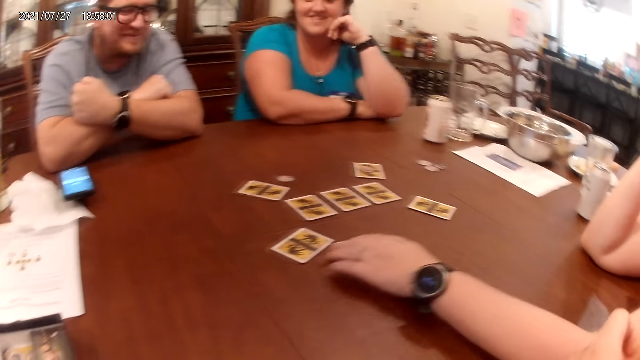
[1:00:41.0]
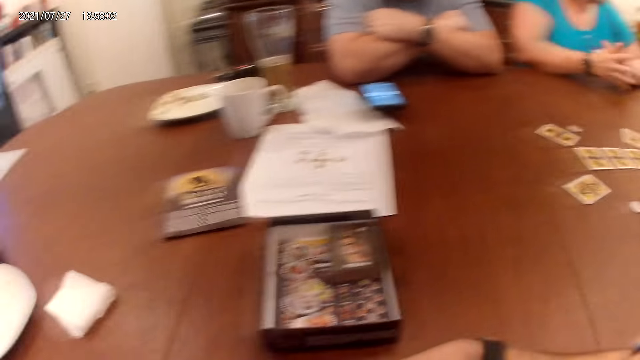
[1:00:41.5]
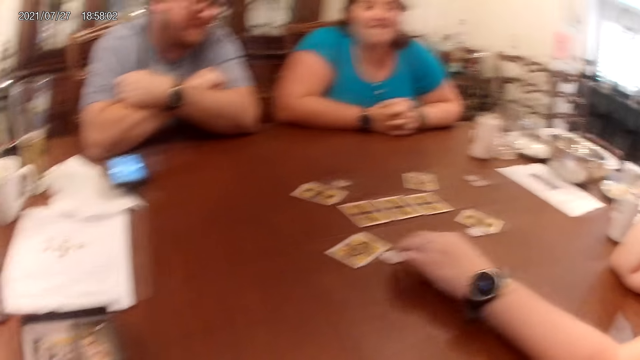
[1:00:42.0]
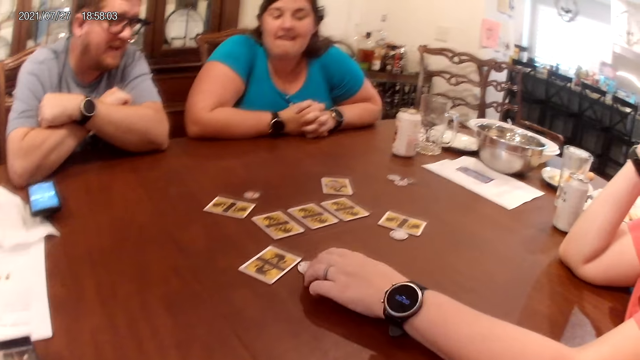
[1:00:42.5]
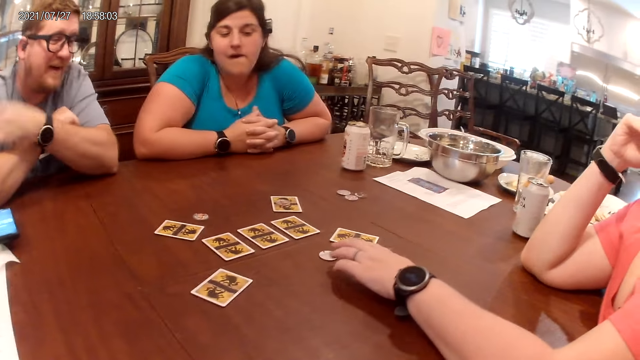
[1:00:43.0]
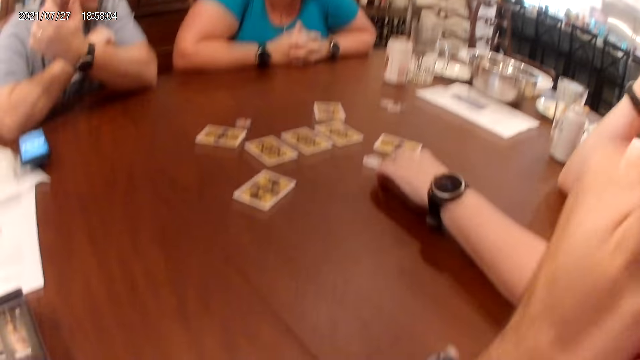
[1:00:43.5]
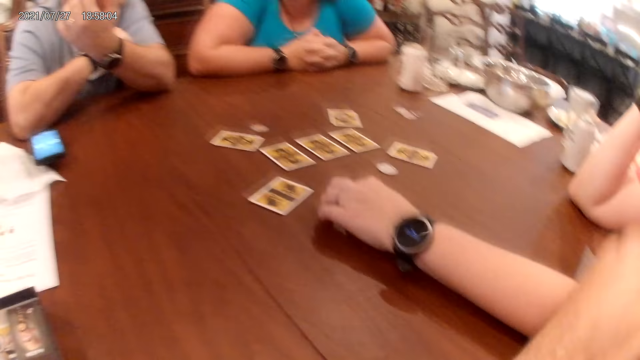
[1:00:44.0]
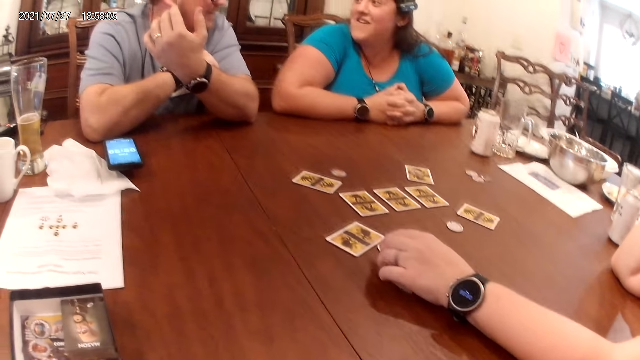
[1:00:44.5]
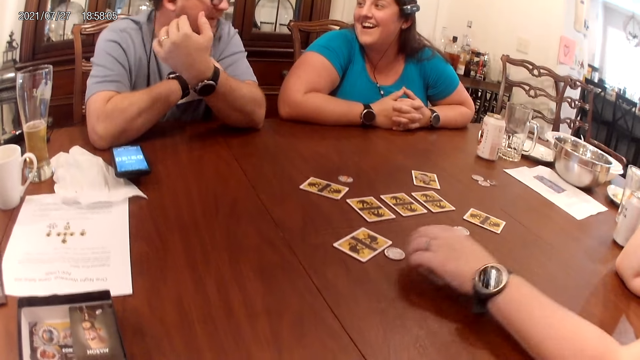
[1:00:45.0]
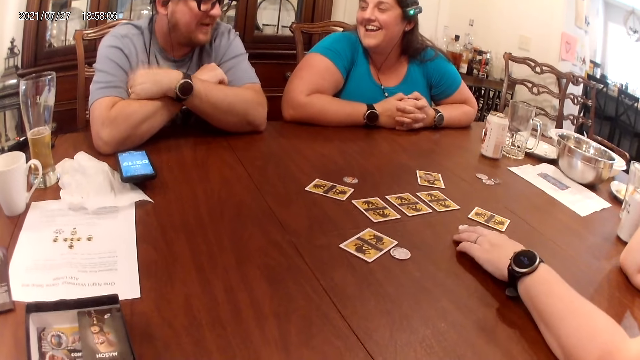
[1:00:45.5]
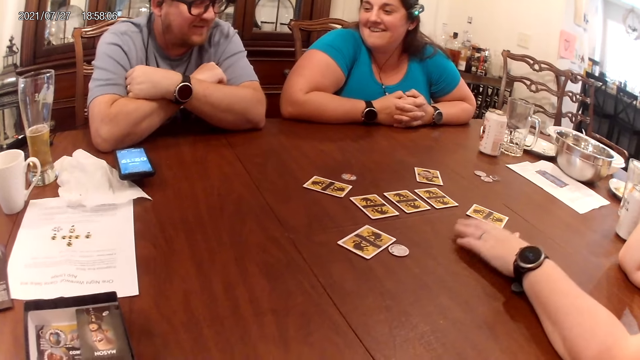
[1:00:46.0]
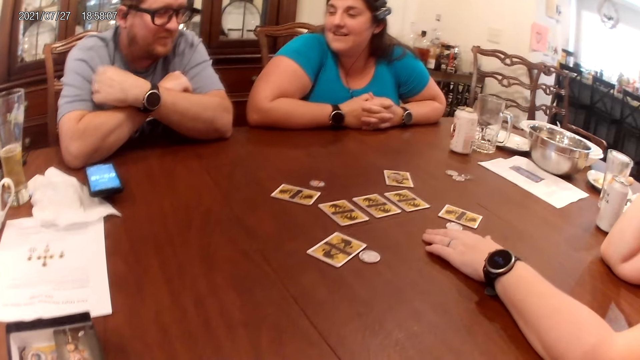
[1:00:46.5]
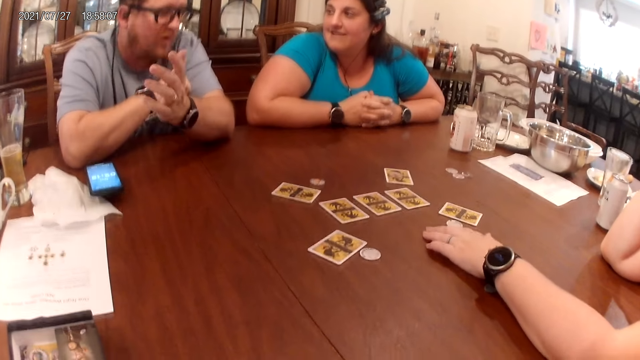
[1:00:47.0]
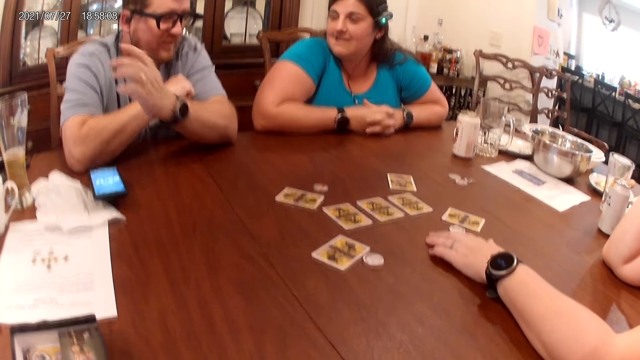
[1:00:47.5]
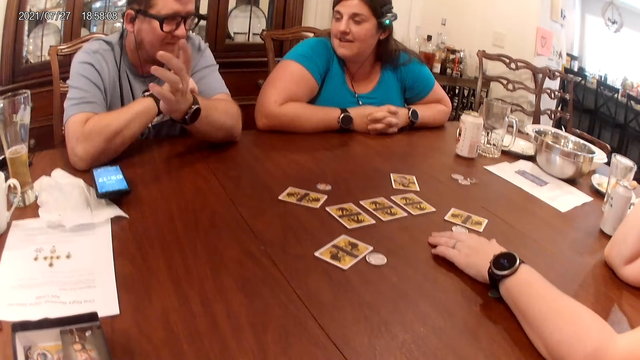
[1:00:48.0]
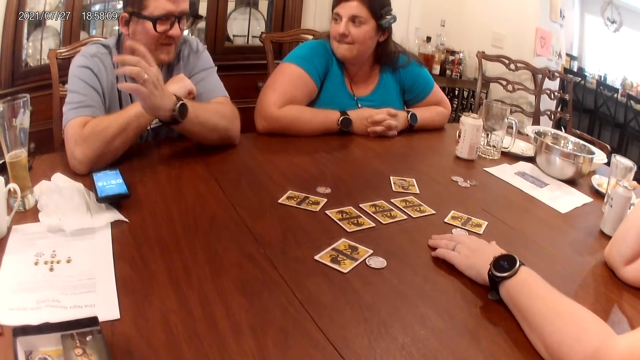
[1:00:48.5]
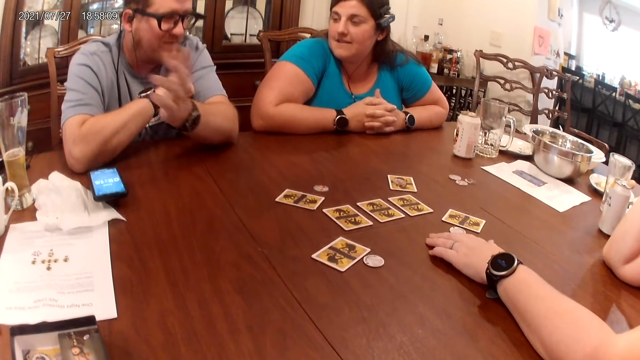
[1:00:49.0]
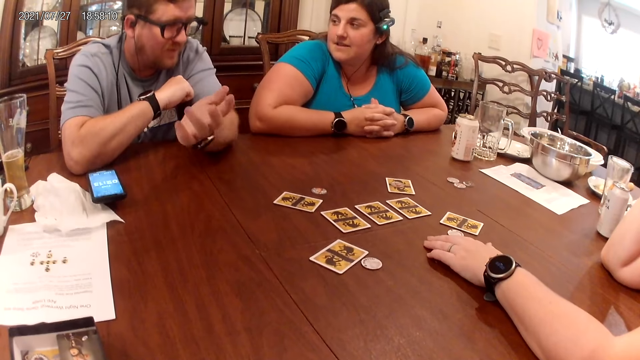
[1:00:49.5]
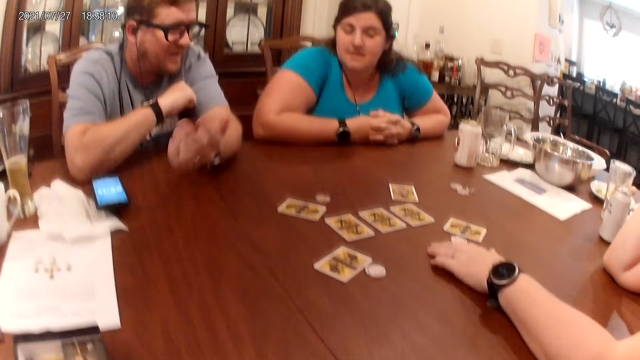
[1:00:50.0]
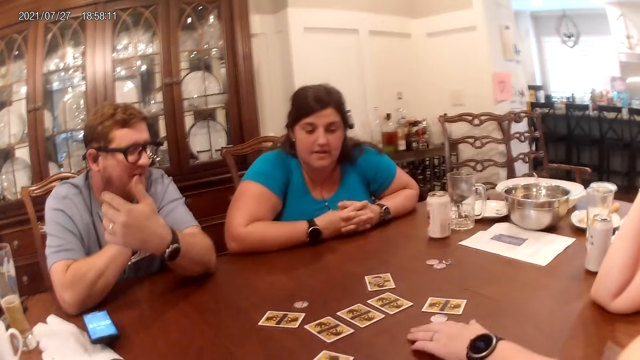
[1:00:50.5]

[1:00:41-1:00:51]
The other woman plays with the chip on the table with her left hand. The man converses with the camera wearer, the woman, and the other woman. The camera wearer touches his face with his left hand.

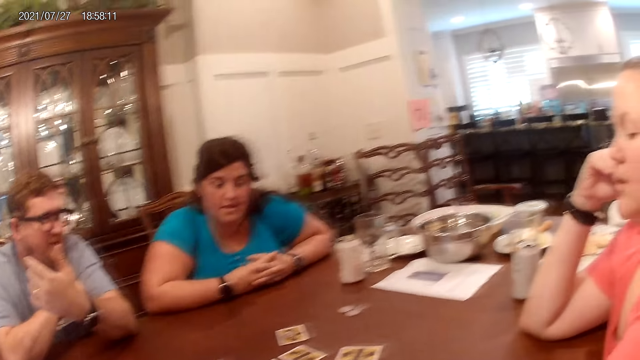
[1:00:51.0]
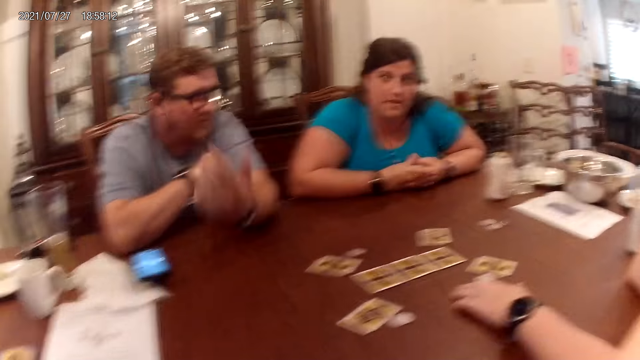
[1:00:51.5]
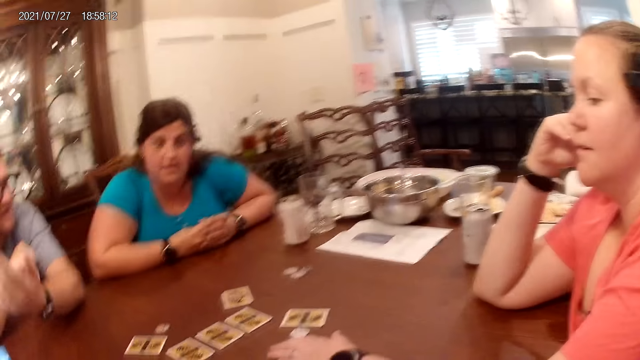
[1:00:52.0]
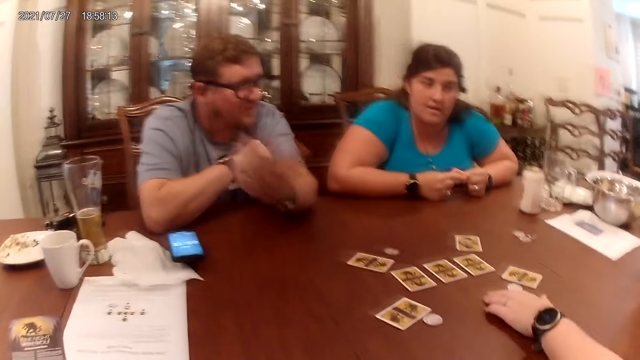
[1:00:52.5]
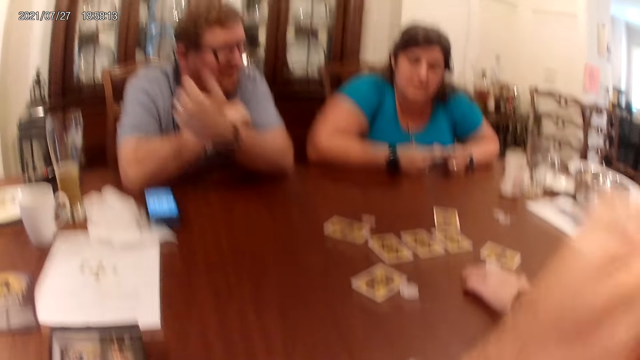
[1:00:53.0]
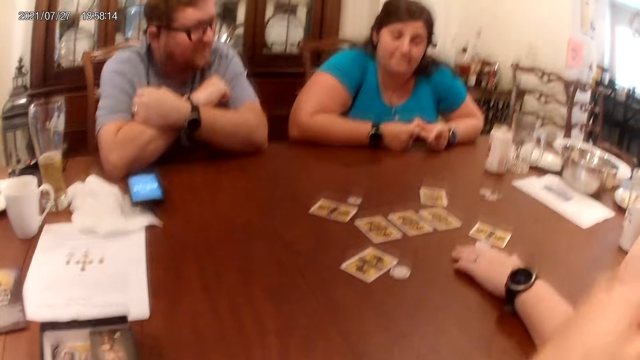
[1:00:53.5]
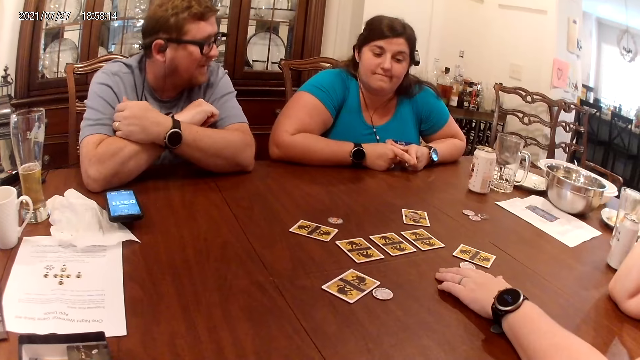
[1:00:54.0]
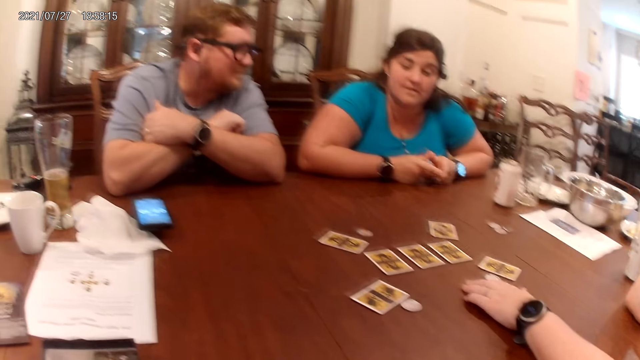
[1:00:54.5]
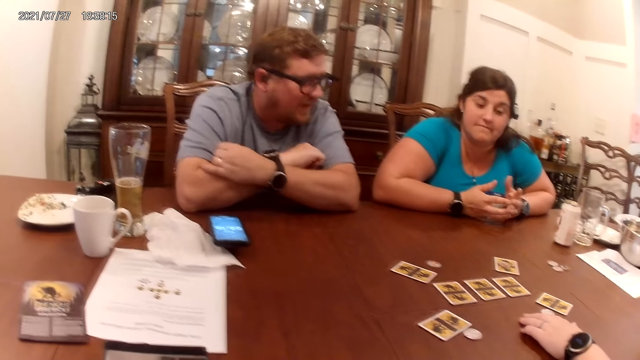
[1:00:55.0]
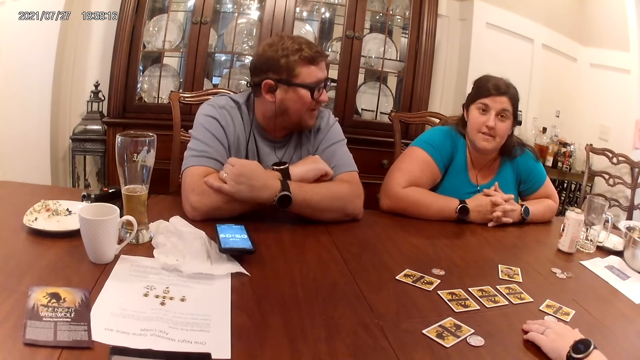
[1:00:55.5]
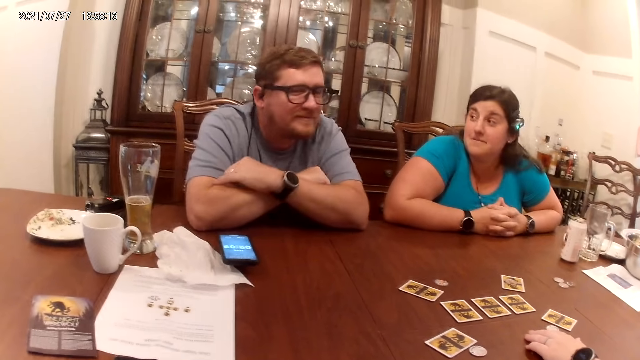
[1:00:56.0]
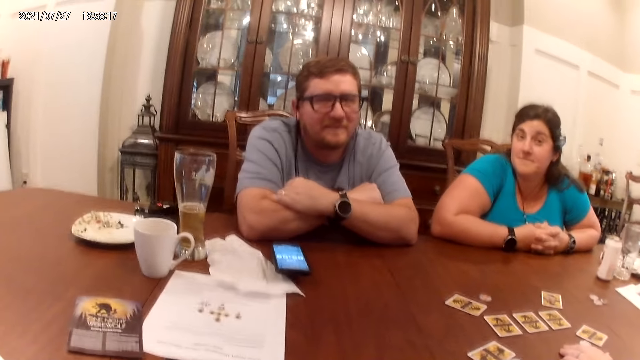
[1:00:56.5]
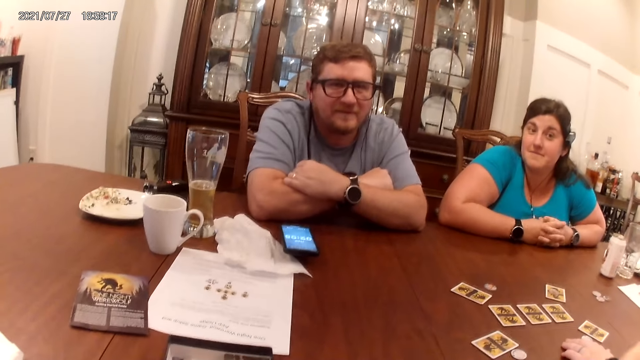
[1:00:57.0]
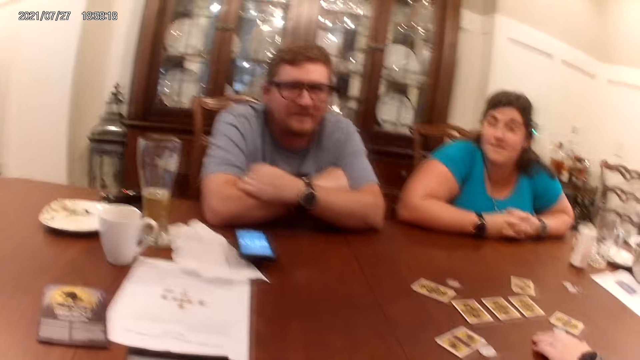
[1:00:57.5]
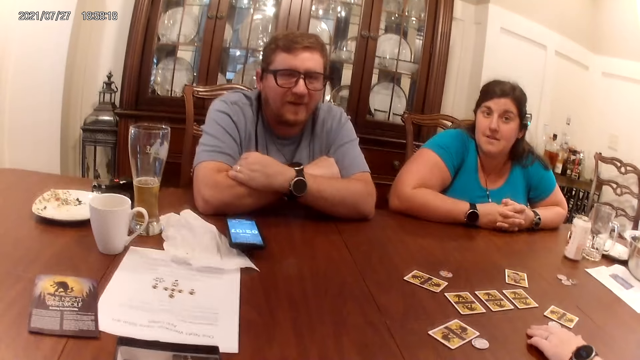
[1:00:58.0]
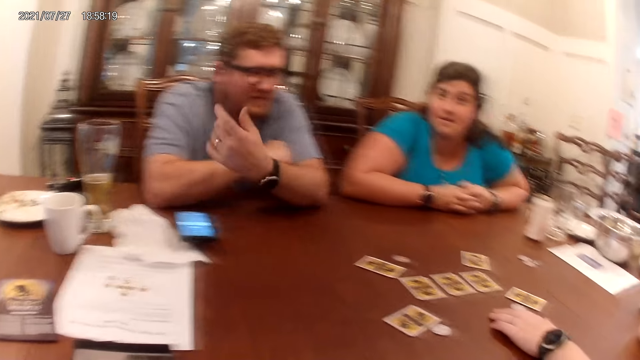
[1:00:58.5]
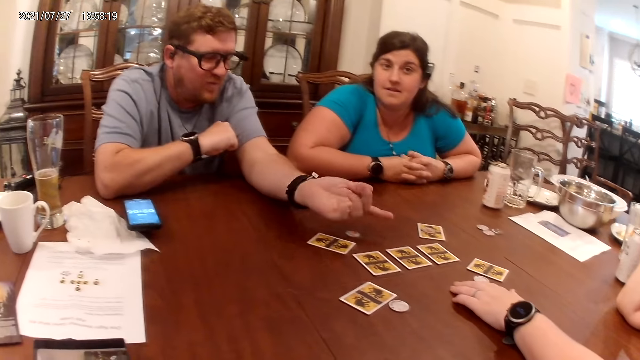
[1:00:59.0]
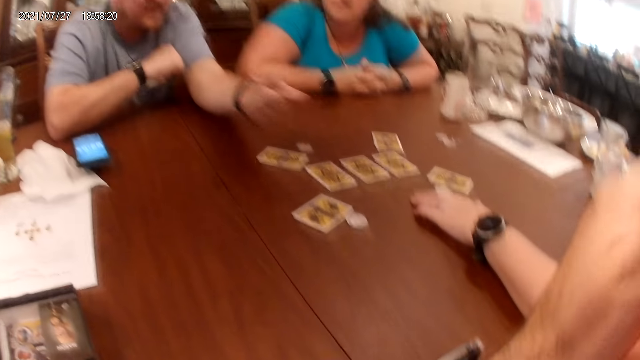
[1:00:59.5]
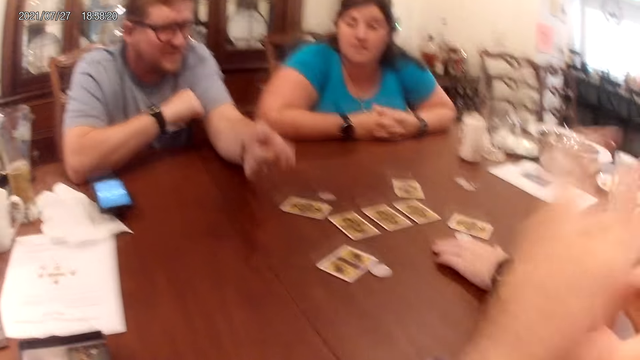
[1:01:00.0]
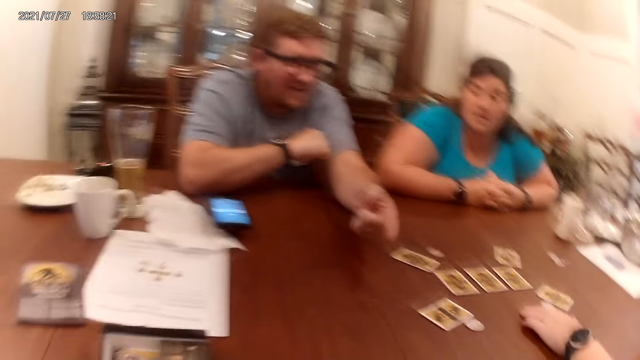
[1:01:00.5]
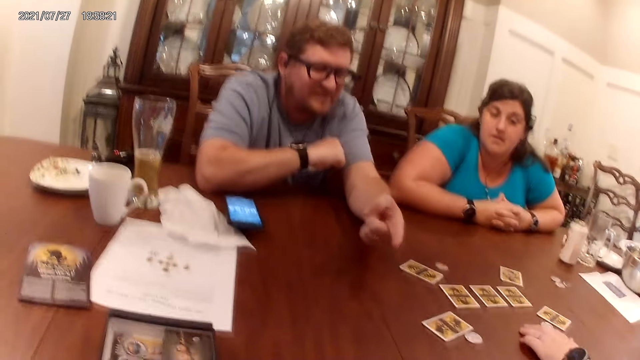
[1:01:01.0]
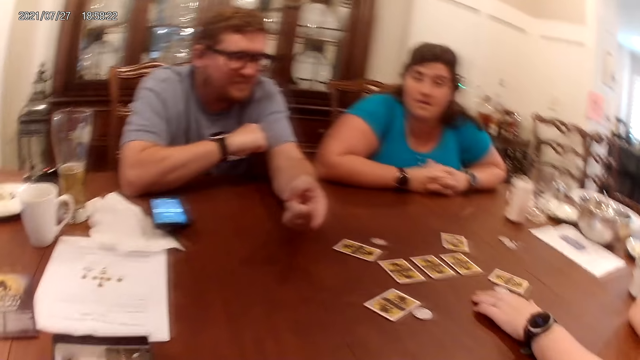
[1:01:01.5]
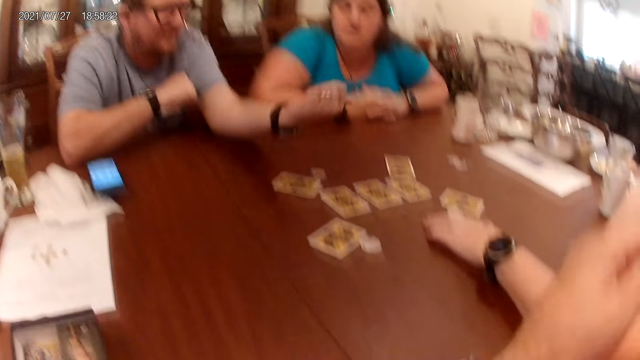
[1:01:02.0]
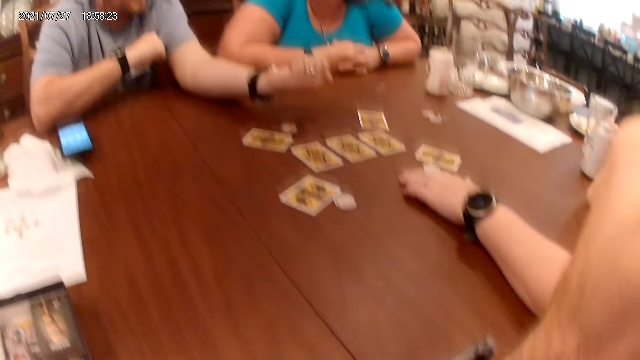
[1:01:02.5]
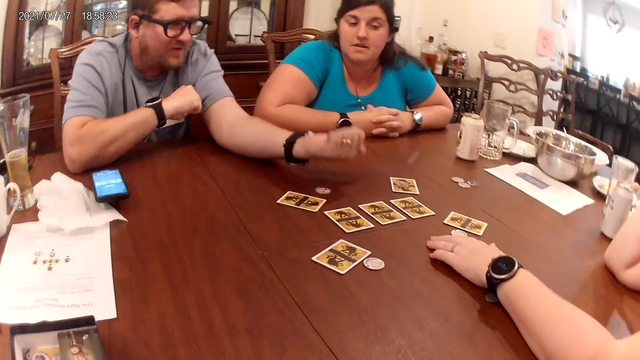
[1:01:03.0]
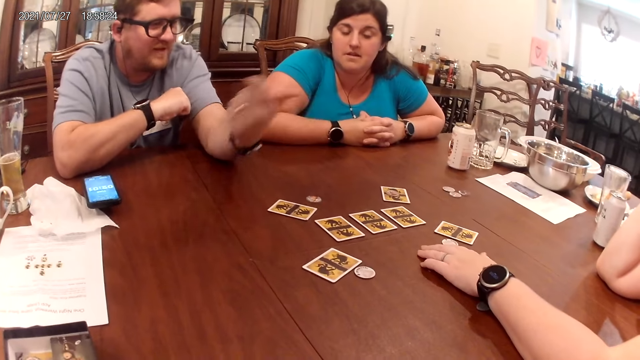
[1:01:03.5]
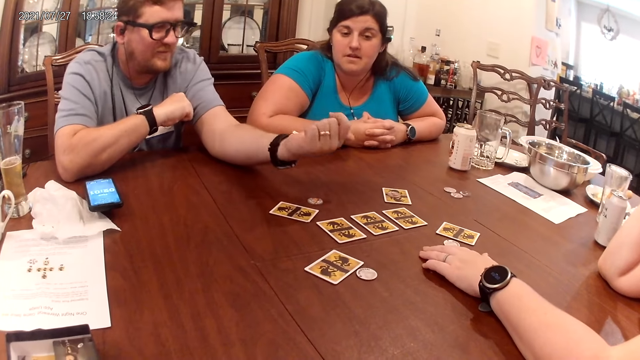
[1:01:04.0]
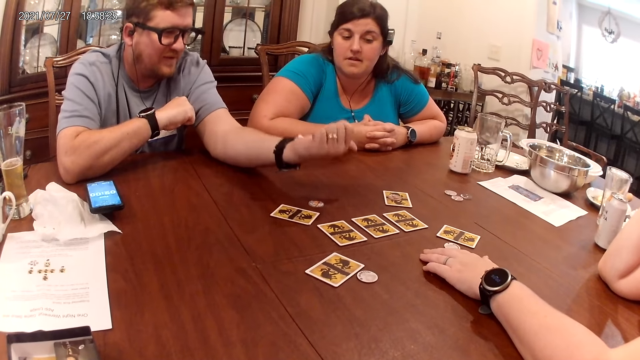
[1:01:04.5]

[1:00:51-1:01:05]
The camera wearer touches his face with his left hand. He converses with the man, the woman, and the other woman. The man converses with the camera wearer, the woman, and the other woman. The camera wearer points at the cards. He touches his face with his left hand.
